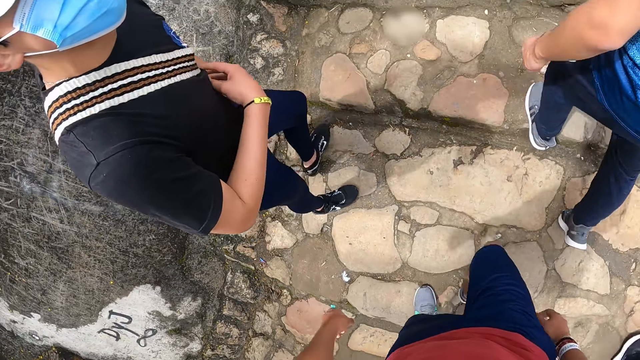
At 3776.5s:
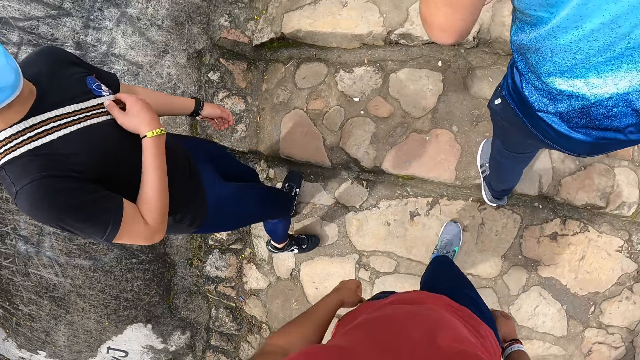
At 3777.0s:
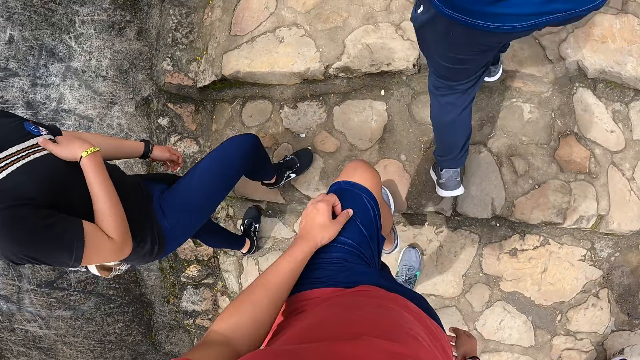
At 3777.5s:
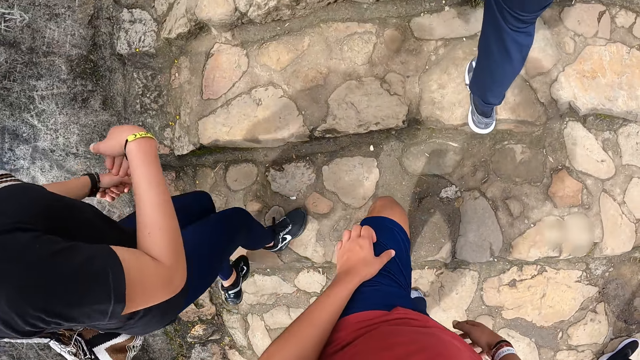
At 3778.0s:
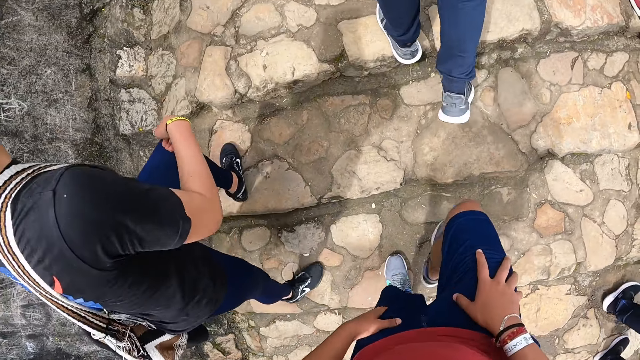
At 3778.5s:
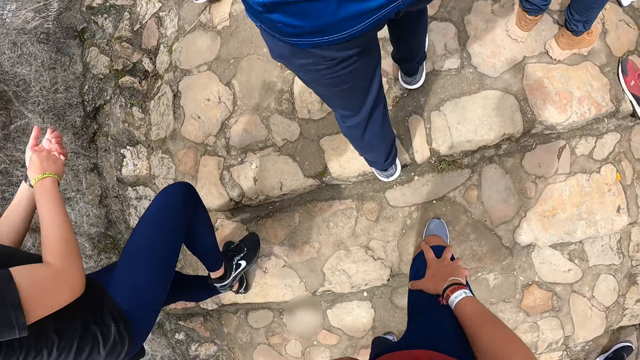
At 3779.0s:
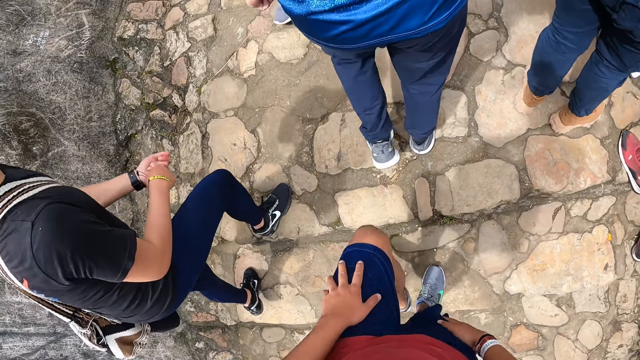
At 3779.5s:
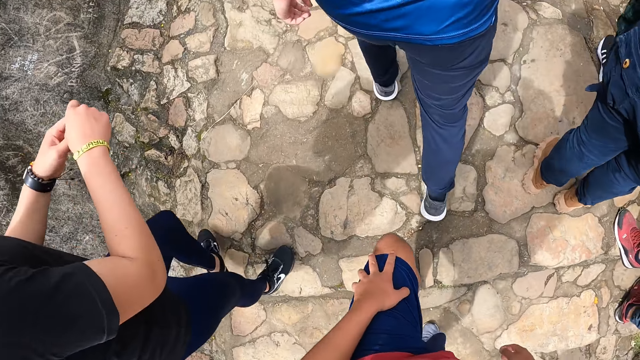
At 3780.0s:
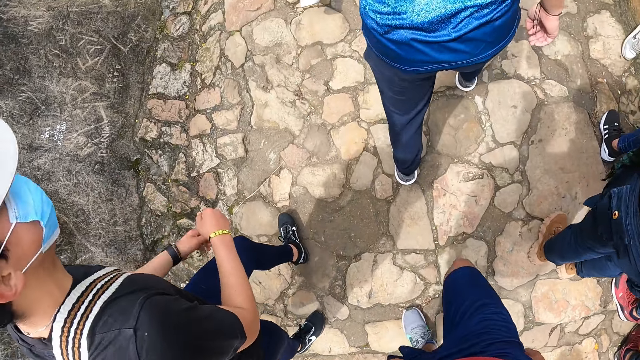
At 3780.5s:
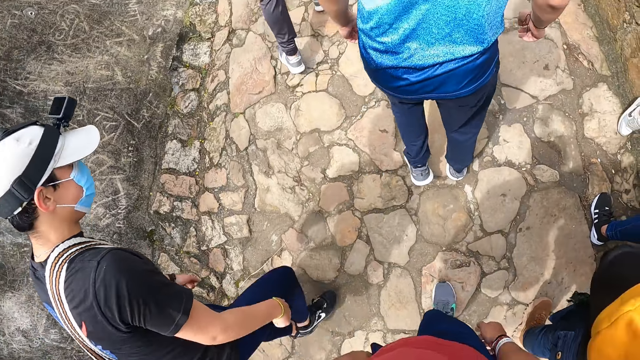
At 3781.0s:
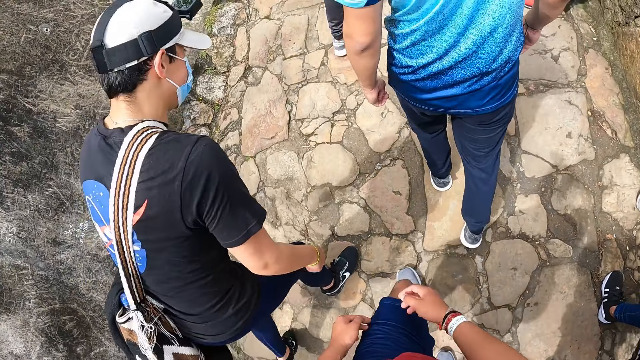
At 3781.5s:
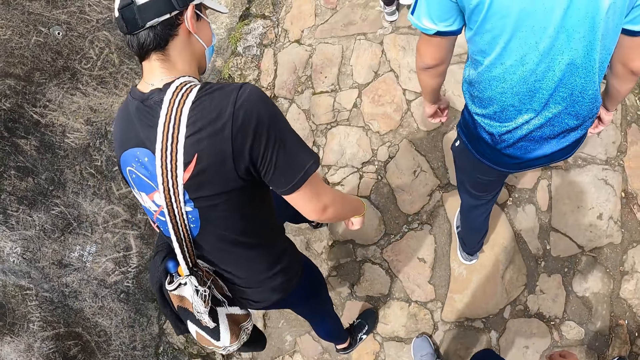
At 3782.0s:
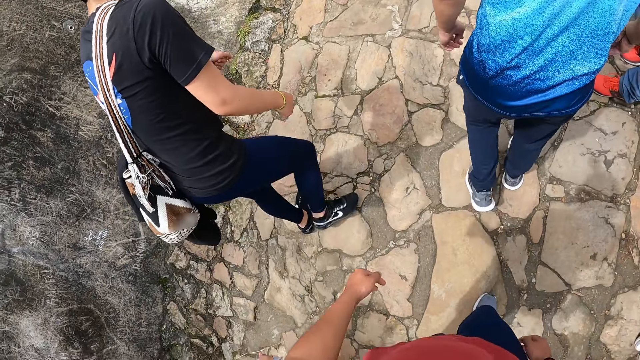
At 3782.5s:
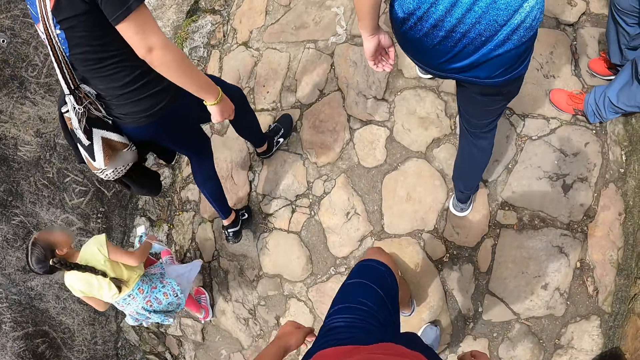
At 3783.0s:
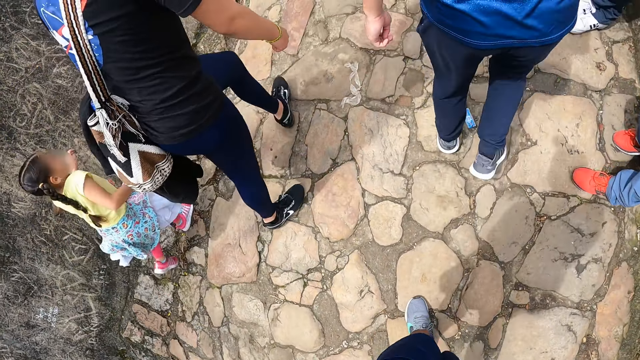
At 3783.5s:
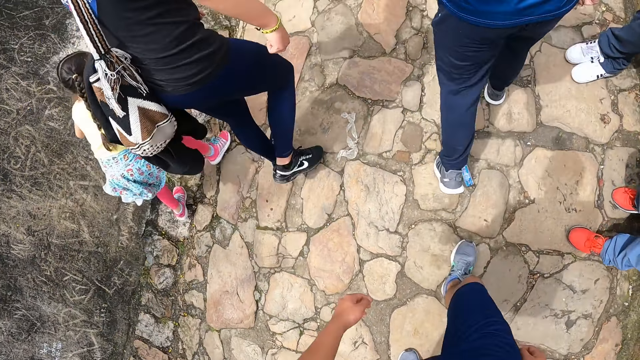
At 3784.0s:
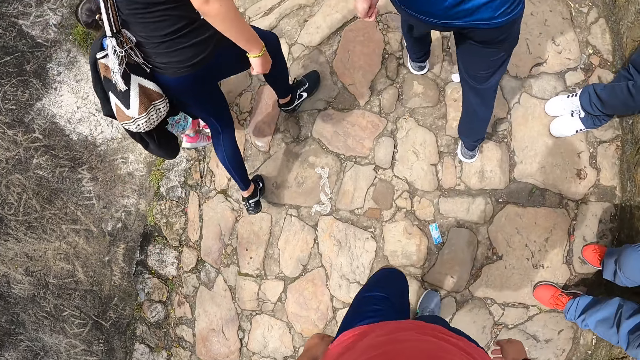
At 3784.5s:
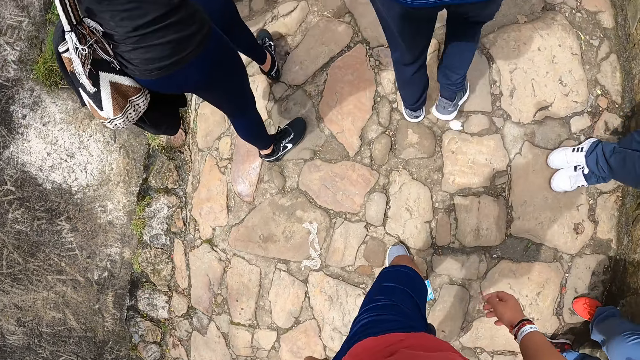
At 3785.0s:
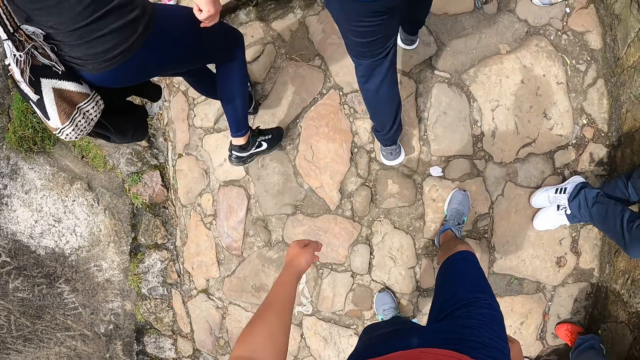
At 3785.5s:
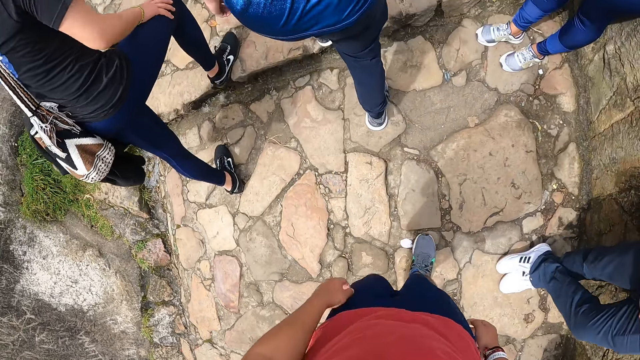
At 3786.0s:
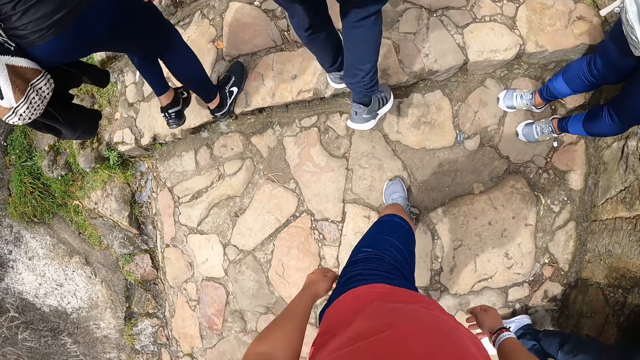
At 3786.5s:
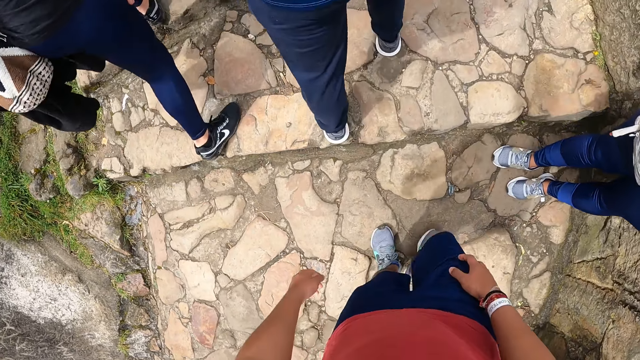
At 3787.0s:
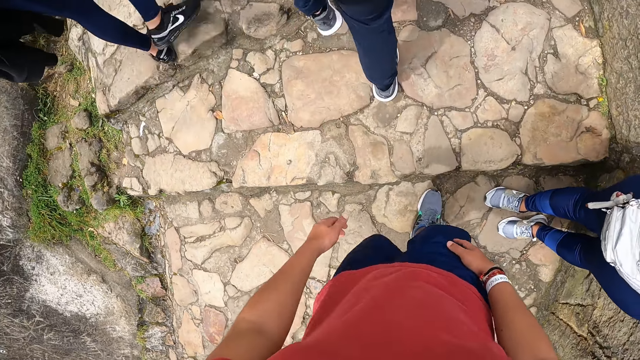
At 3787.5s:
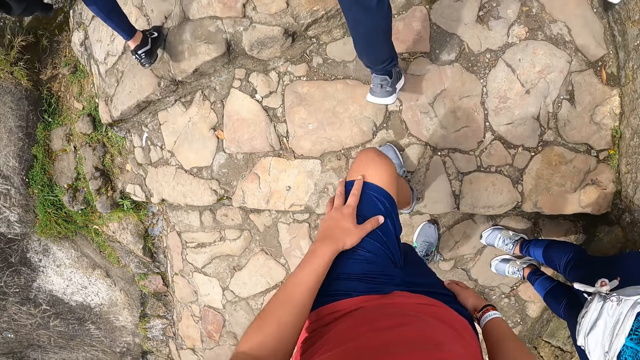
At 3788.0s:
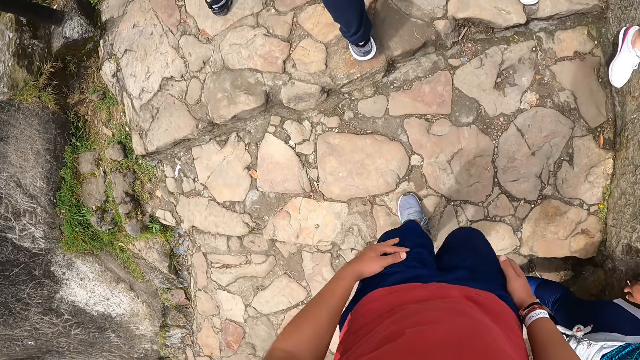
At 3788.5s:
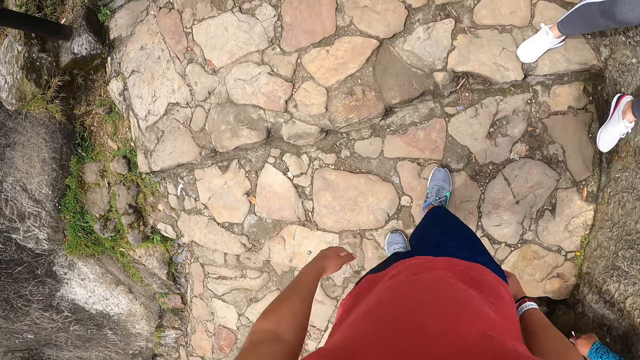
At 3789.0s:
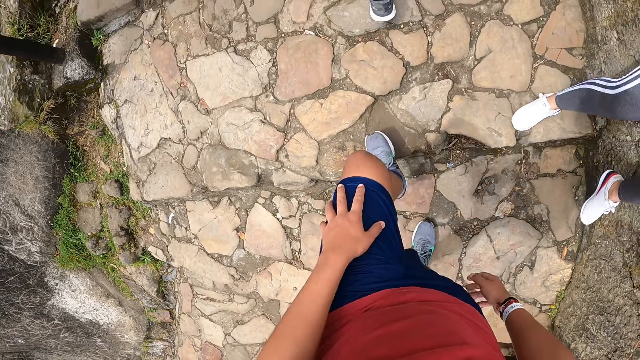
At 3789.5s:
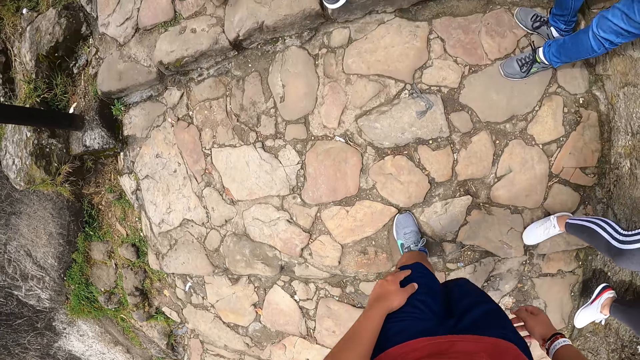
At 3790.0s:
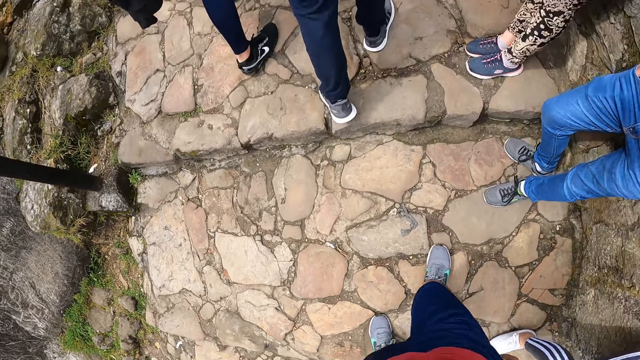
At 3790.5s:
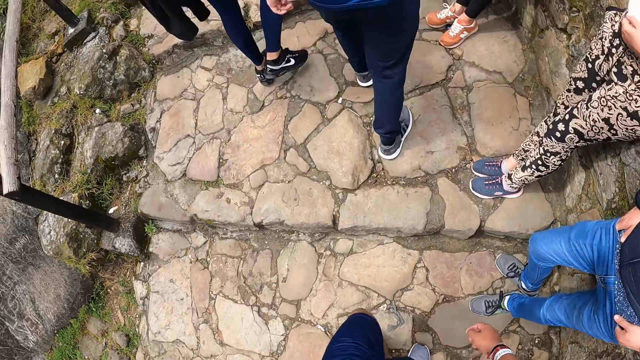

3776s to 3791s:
A man touches his chest with his right hand. The camera wearer places his left hand on his left thigh. He places his right hand on his right thigh. The man places his right hand on his right thigh. The camera wearer places his right hand on his right thigh. He places his left hand on his left thigh, and does so again.

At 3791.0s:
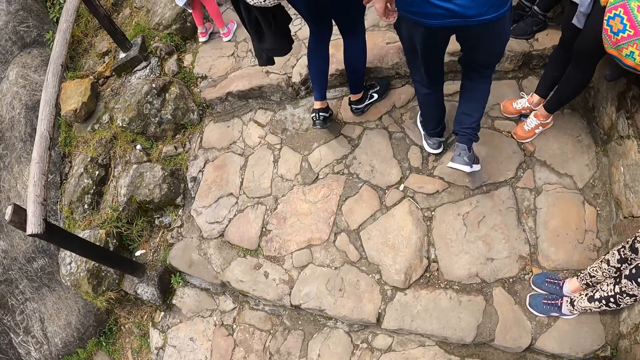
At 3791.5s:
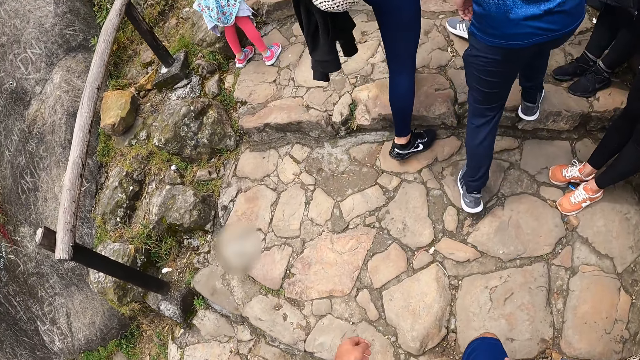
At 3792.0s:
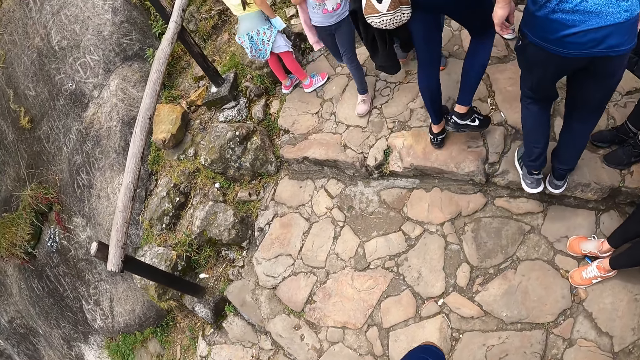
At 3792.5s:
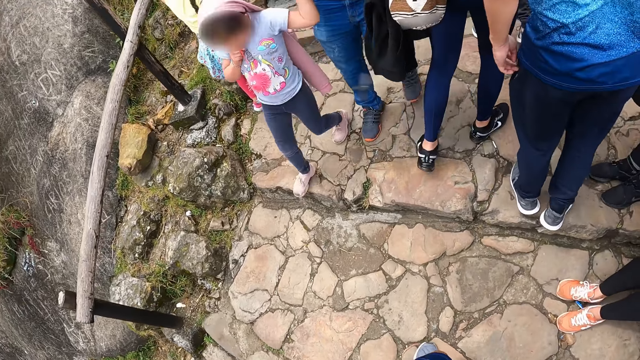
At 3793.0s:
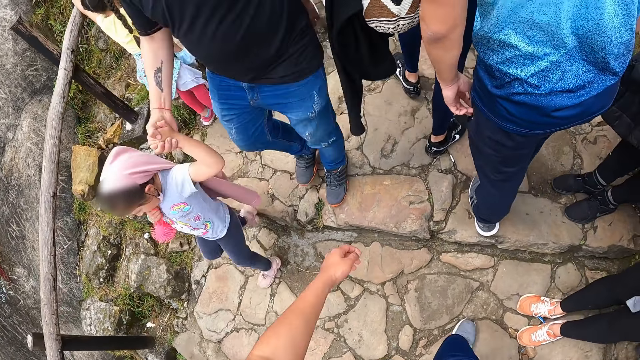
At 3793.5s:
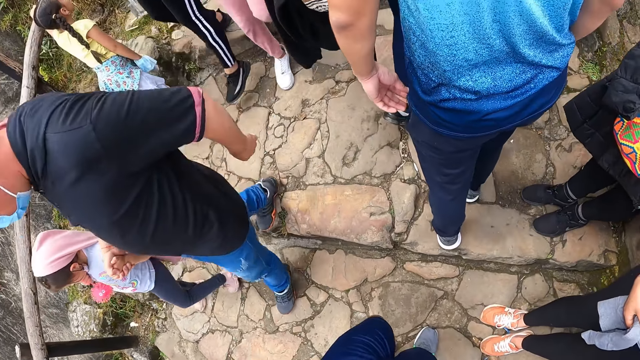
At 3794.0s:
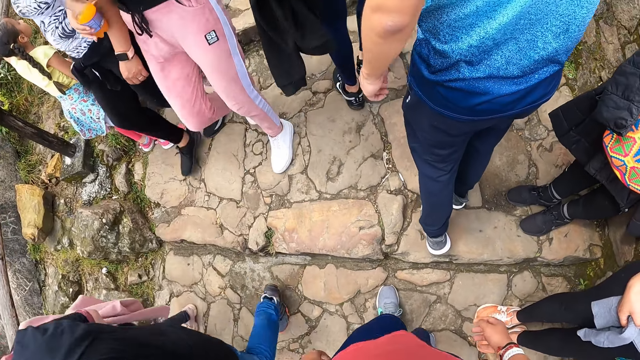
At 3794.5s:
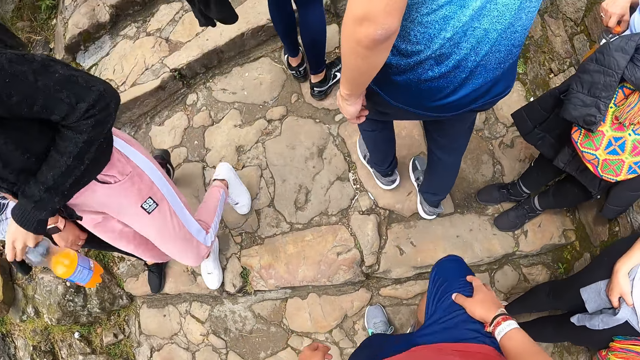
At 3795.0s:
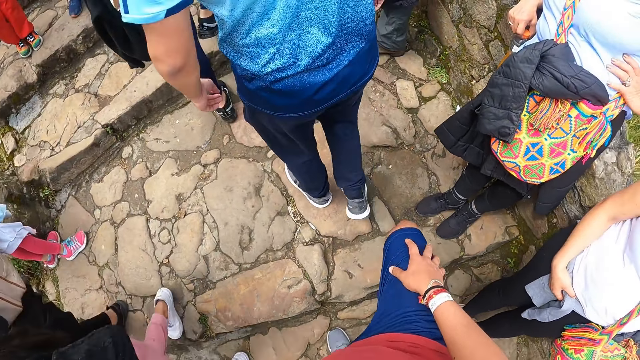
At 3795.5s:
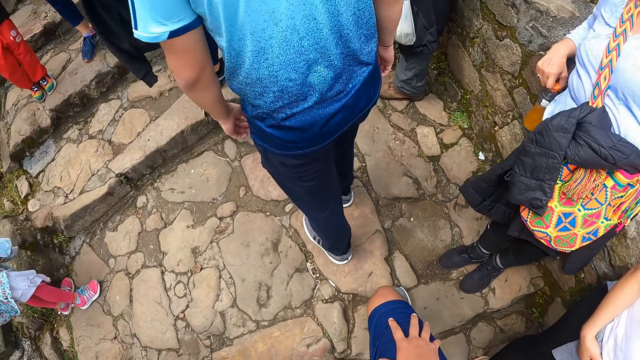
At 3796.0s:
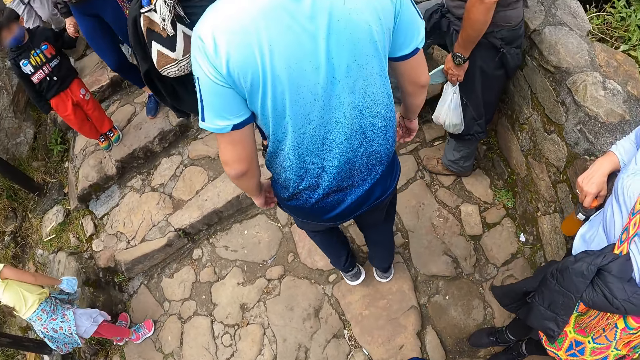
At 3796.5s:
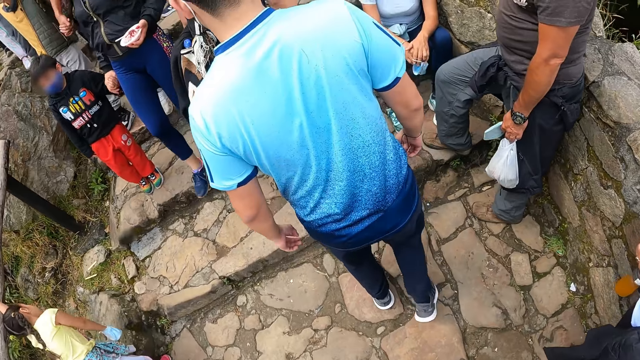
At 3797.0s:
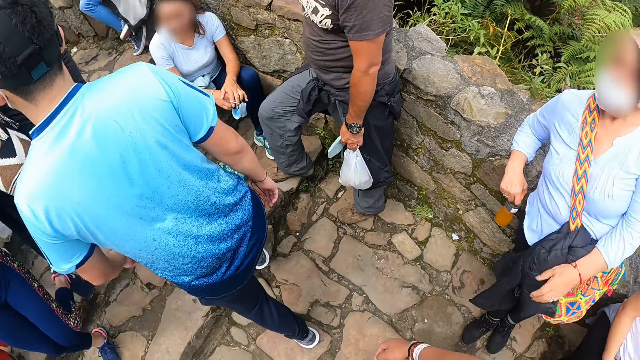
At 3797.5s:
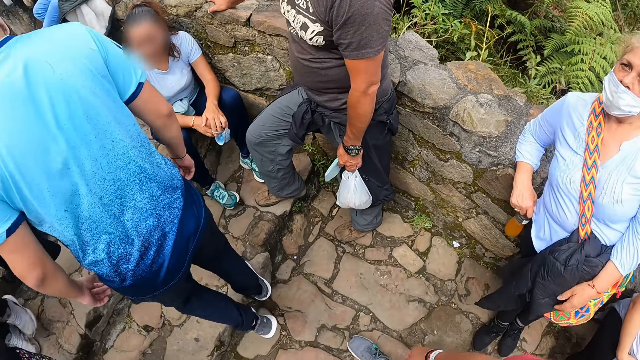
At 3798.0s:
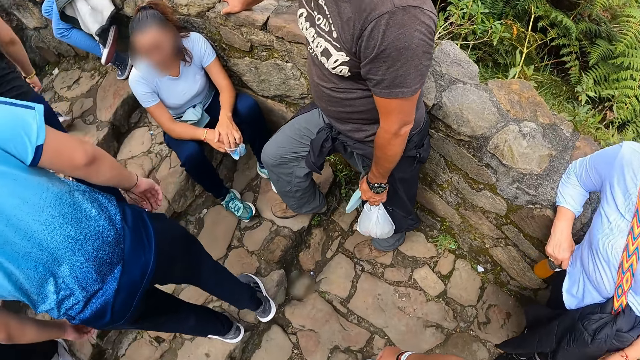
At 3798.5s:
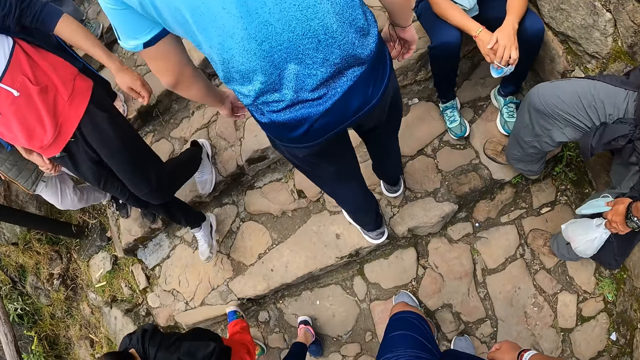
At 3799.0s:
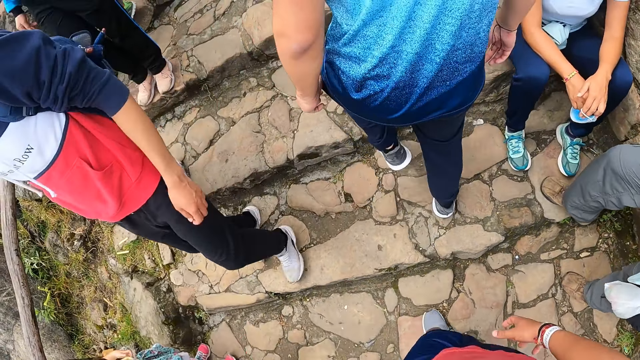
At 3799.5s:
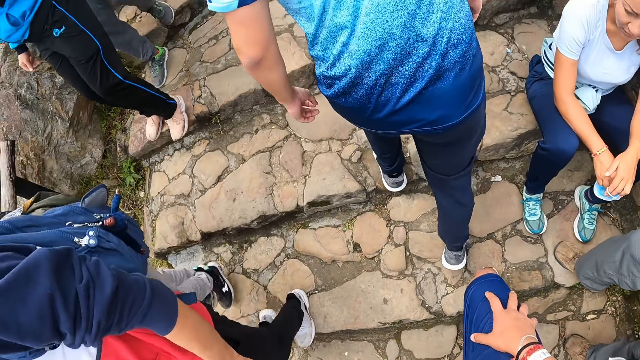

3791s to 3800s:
The camera wearer places his right hand on his right thigh.
